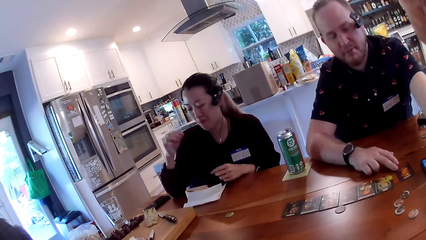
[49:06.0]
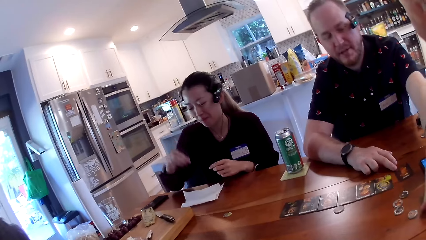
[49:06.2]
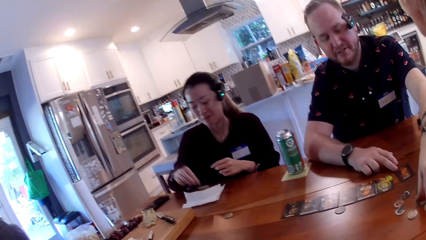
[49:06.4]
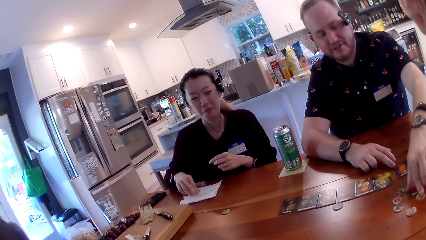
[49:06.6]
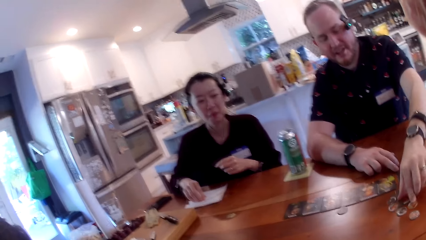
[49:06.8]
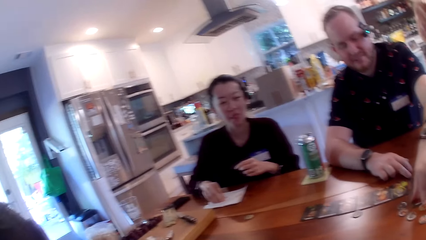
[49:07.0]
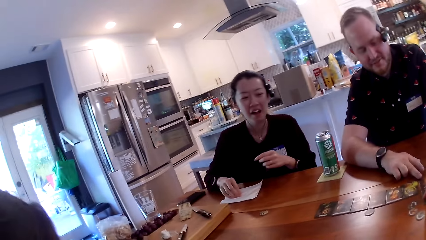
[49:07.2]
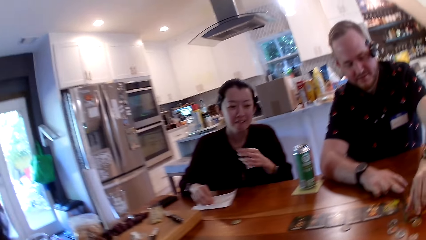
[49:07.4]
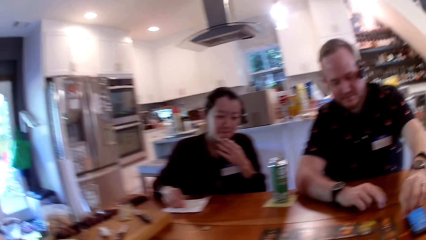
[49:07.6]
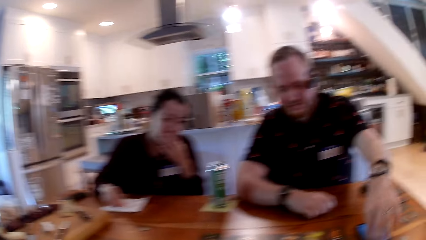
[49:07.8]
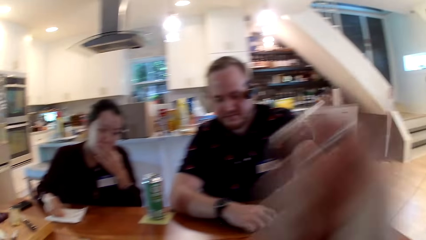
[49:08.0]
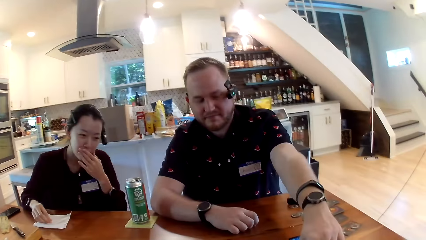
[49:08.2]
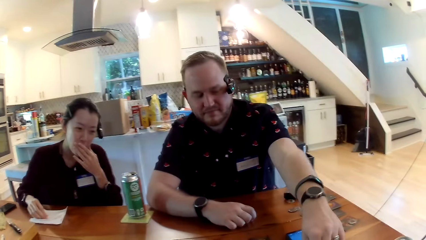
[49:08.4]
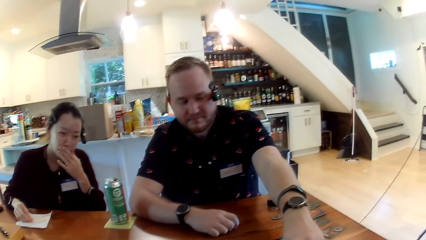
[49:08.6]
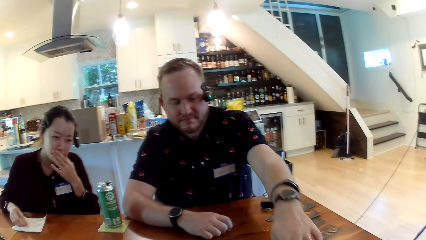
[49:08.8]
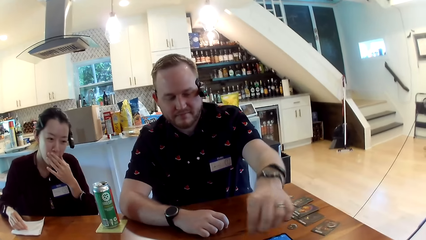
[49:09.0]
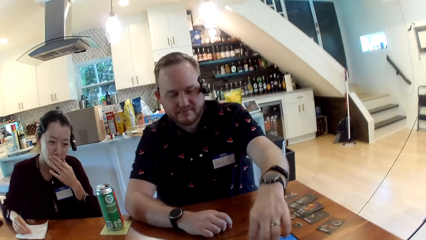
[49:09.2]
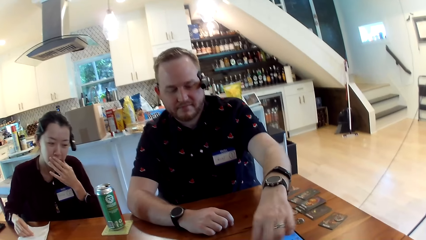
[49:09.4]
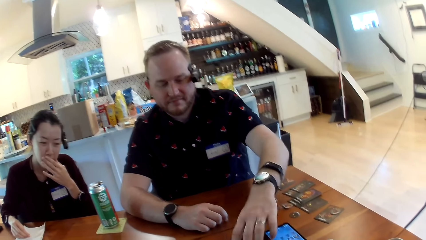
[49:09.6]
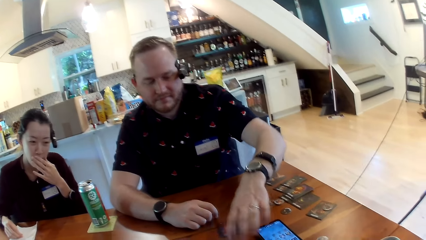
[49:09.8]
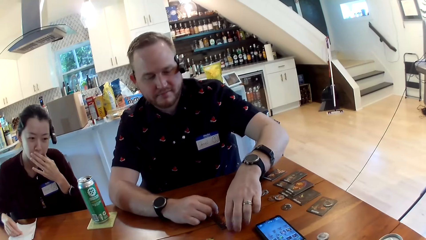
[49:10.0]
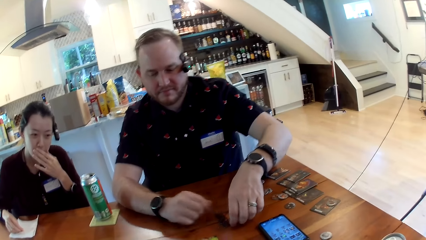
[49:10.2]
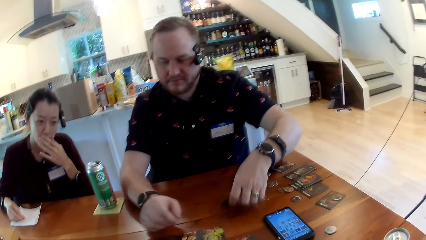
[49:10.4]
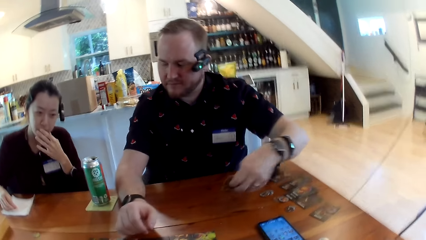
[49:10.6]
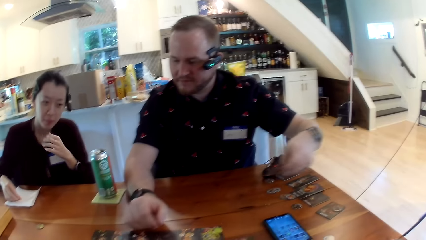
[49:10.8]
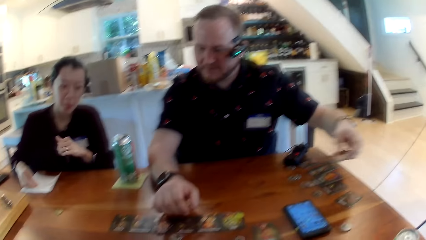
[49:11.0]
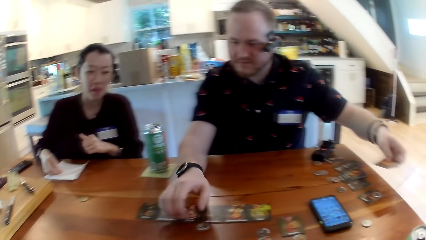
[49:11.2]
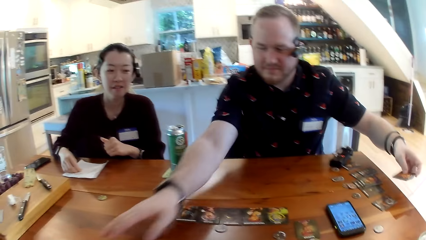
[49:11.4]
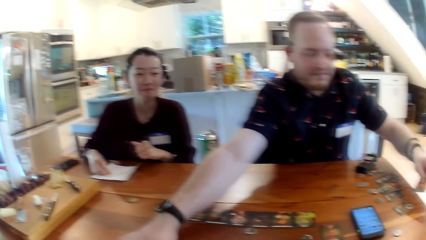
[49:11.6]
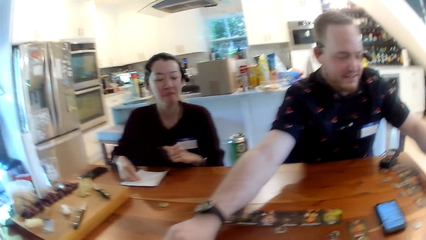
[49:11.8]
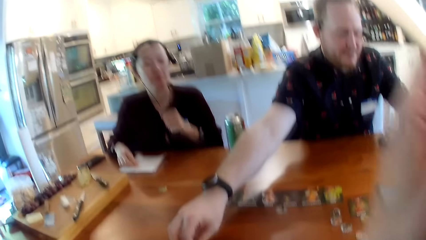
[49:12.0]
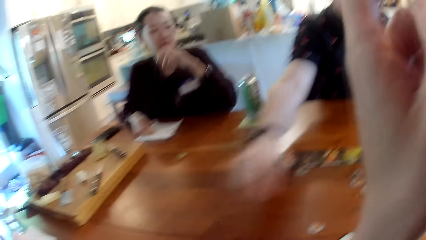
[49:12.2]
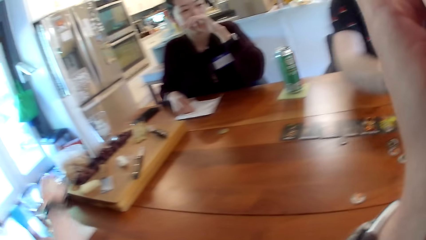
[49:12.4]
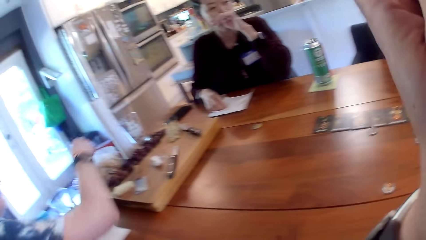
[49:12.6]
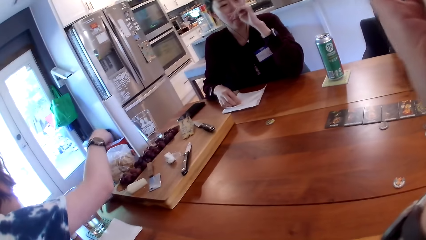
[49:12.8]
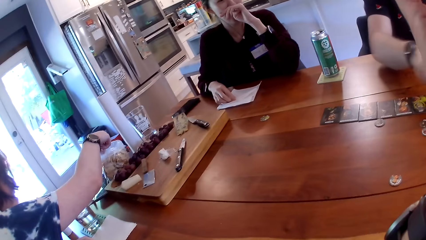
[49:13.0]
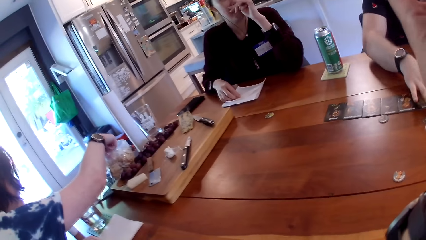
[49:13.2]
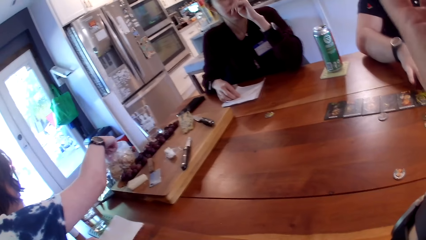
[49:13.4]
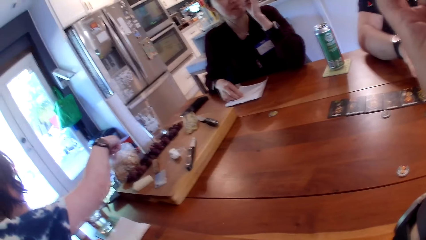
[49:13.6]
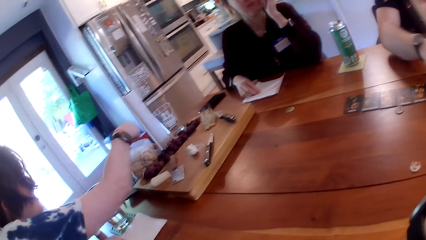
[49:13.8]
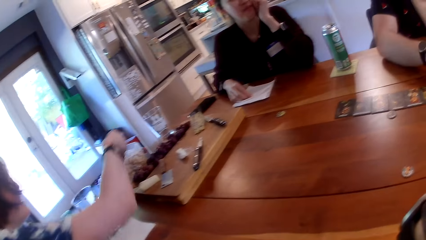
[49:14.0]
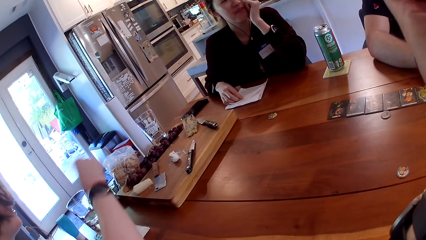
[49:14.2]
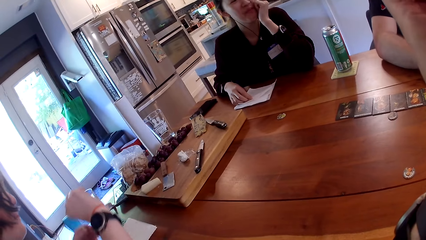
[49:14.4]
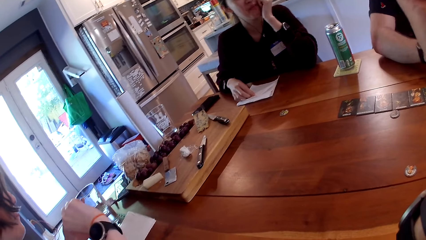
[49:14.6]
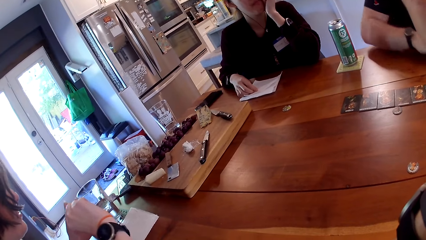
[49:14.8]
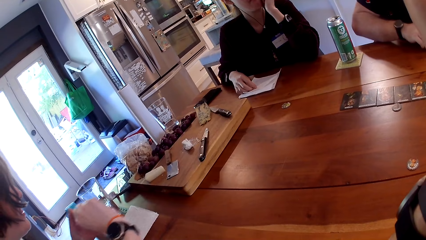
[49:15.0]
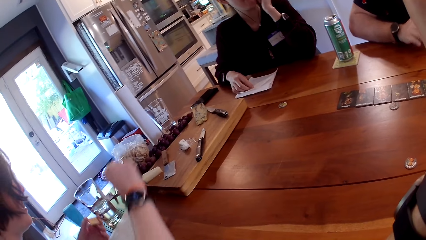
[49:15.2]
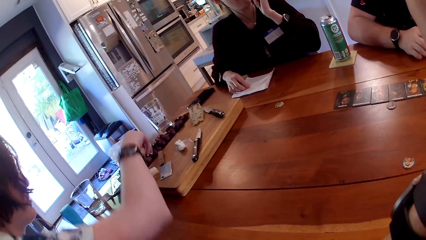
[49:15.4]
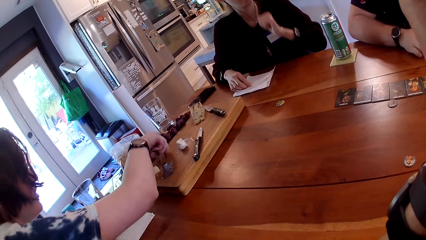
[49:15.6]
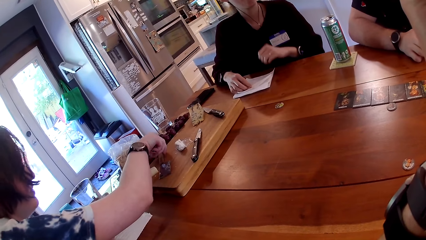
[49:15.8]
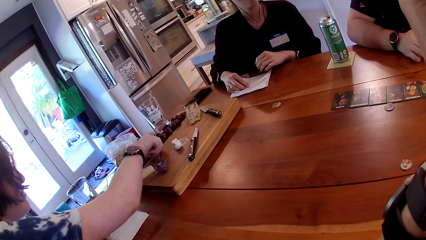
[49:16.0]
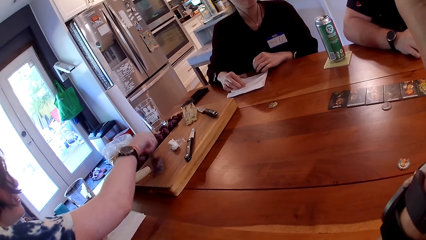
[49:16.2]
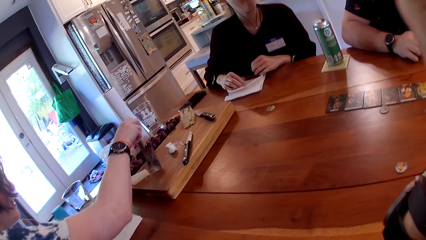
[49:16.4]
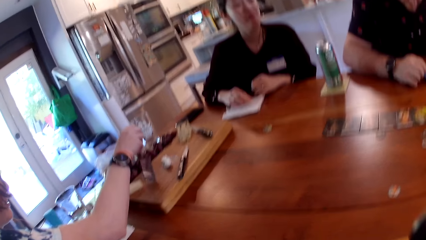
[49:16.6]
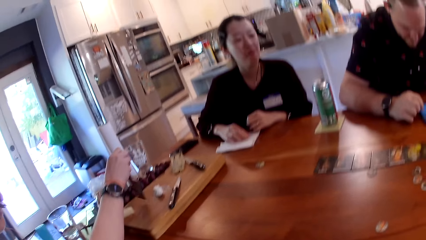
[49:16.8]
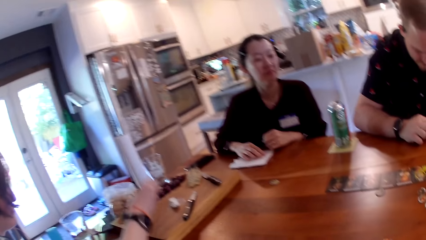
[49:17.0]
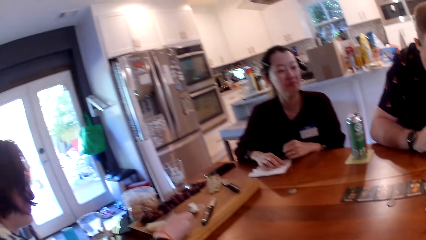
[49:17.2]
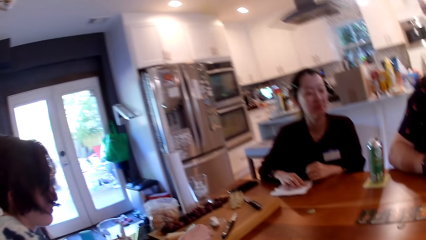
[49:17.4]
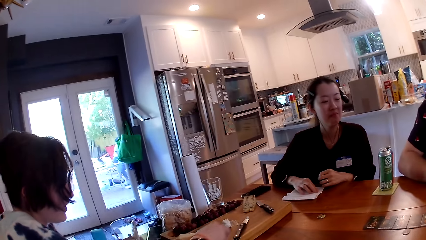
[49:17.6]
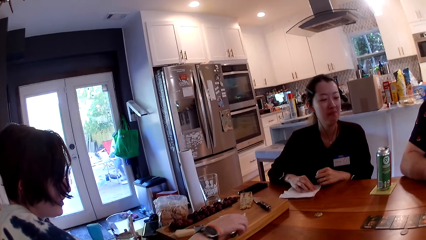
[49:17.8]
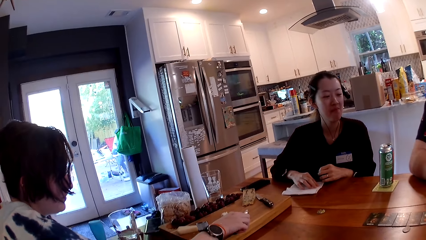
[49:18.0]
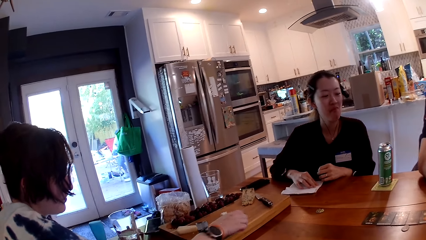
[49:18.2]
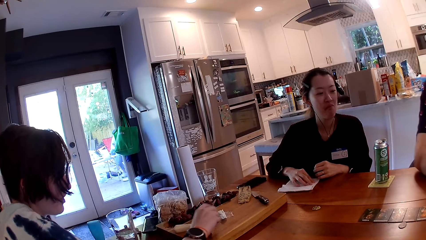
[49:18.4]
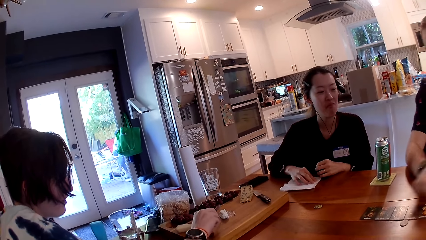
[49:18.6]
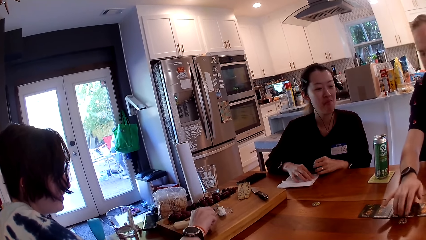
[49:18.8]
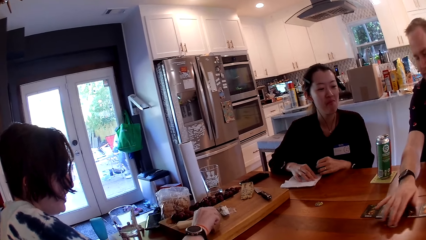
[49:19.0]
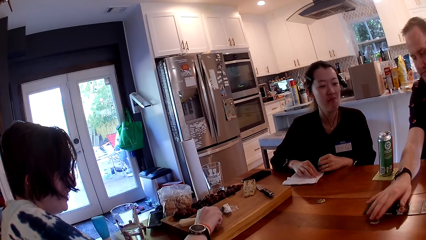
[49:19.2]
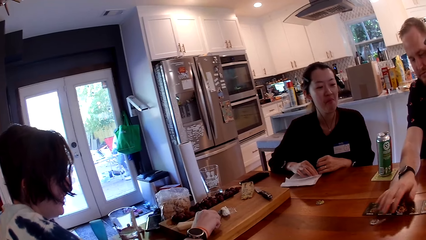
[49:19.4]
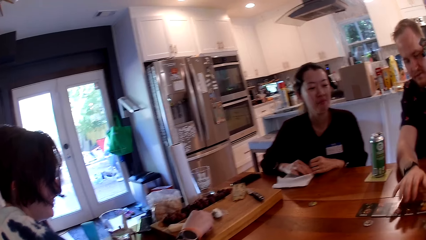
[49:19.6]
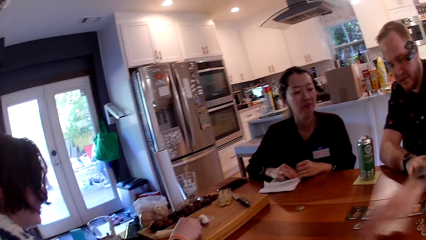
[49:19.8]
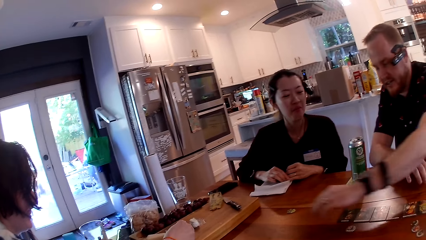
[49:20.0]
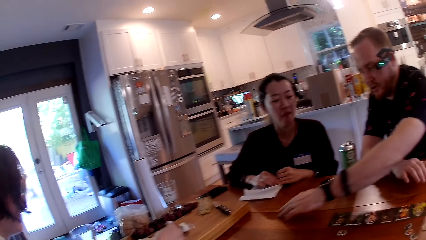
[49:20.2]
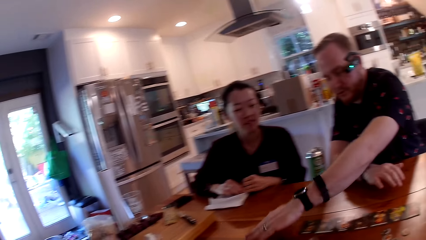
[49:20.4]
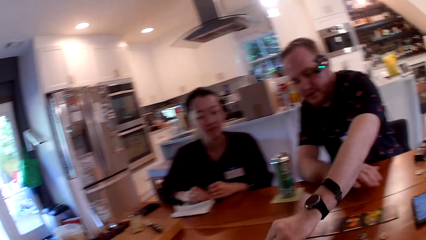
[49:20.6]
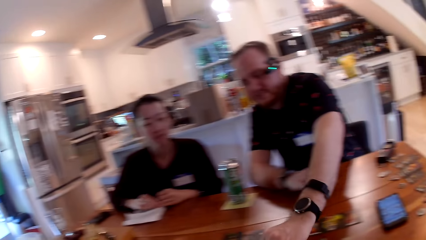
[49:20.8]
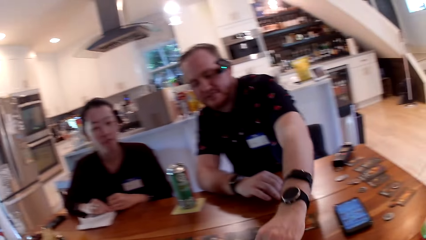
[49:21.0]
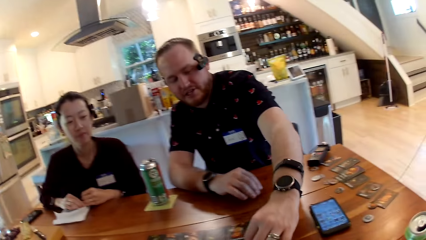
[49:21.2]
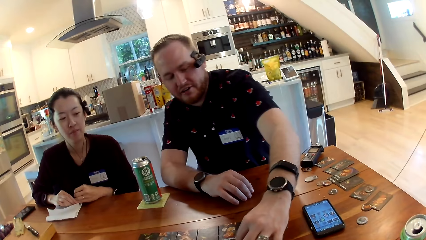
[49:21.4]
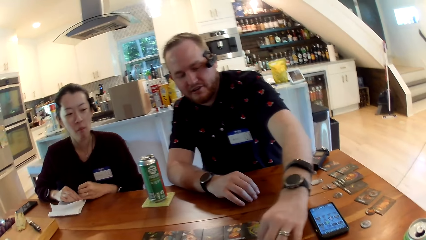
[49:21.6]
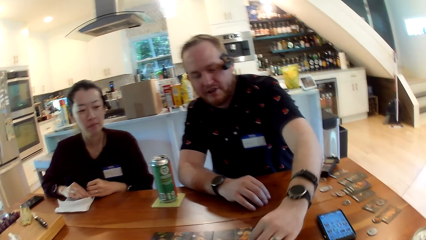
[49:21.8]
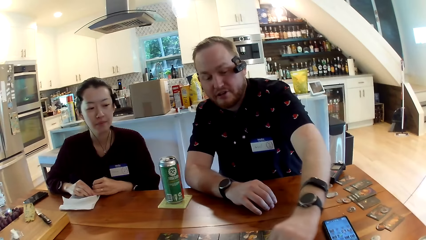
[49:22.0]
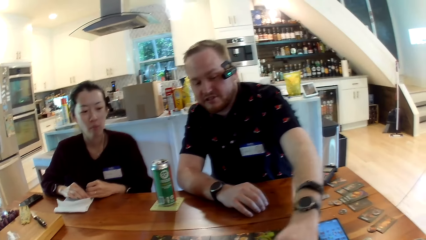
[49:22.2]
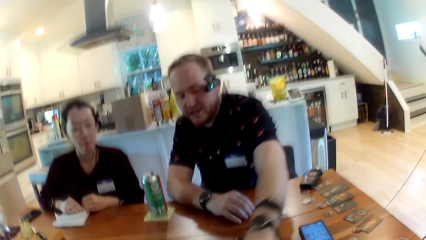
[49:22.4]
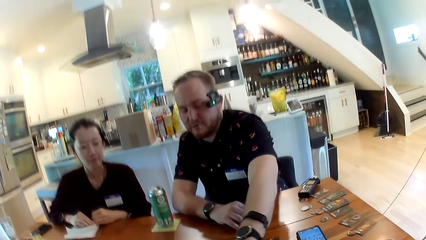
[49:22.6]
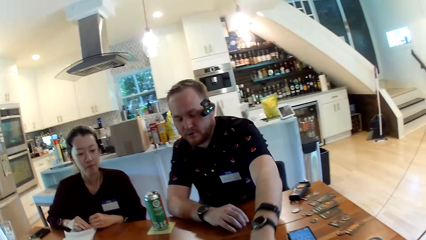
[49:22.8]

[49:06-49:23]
A man moves some coins on the table with his left hand. A woman picks a chip from the pack on the table with her right hand. The woman transfers the chip to her left hand. The woman holds a knife with her right hand. The woman drops the knife on her right hand. The woman scoops some milk using the chips with her right hand.
